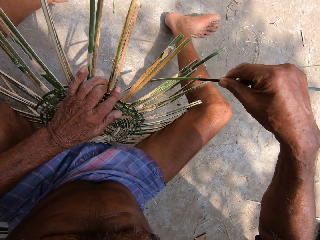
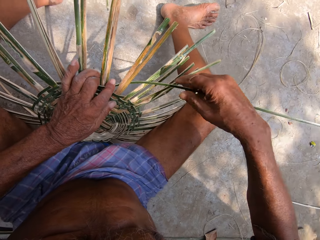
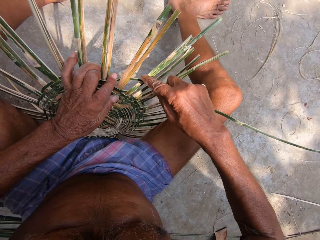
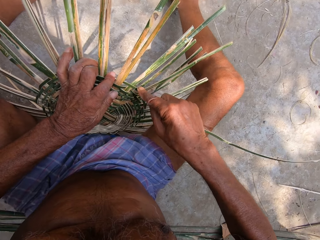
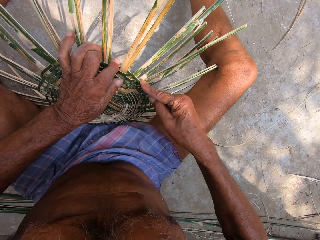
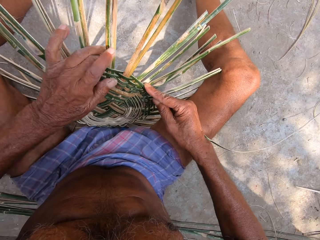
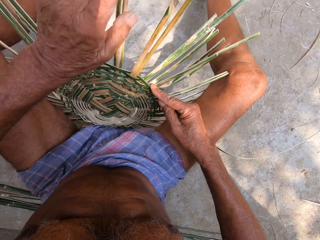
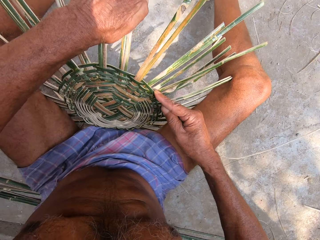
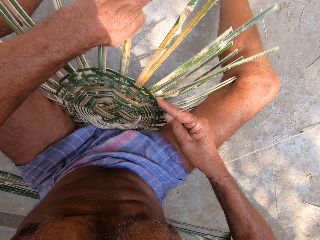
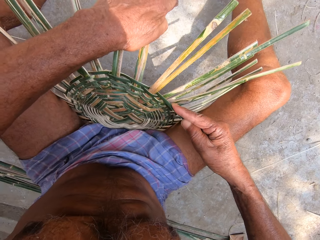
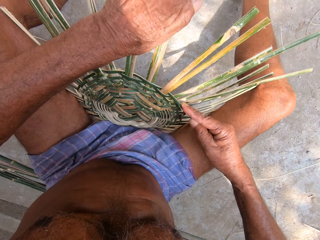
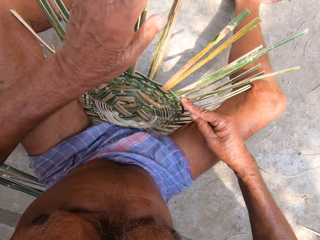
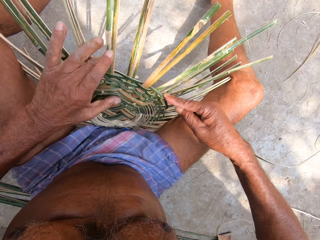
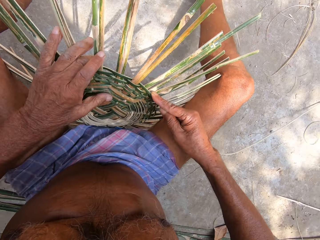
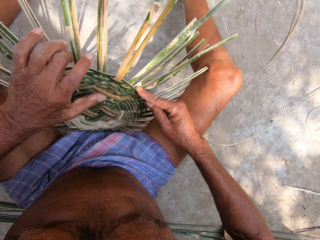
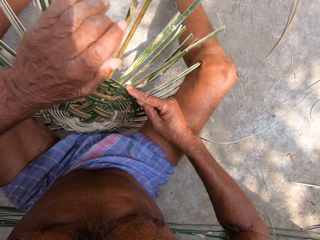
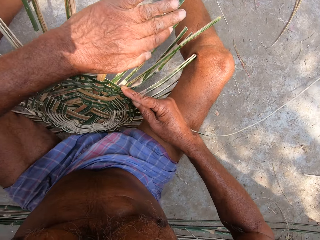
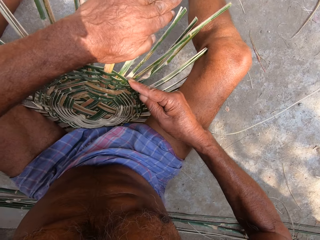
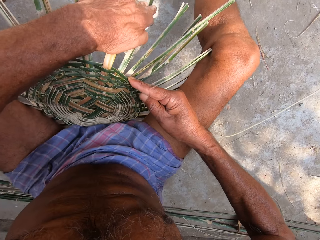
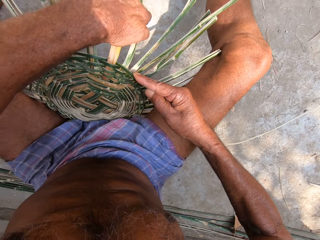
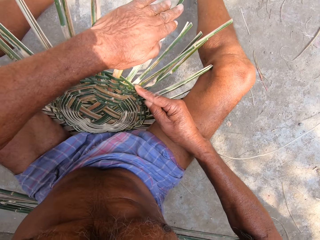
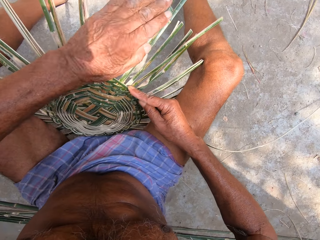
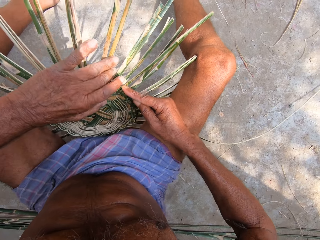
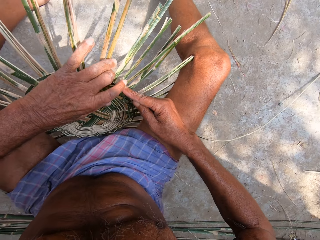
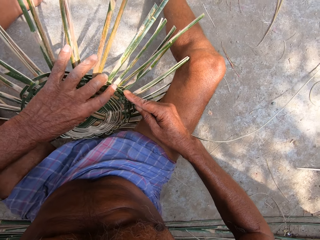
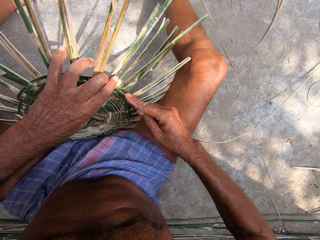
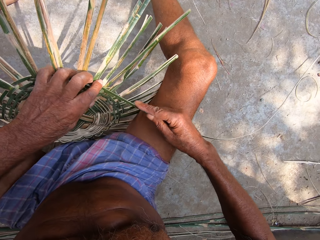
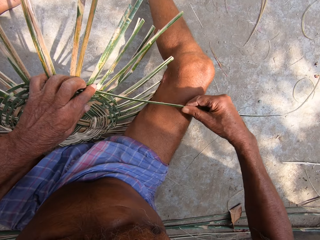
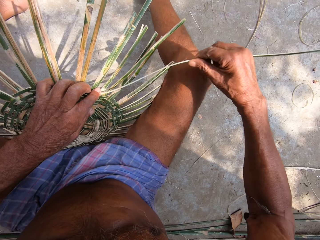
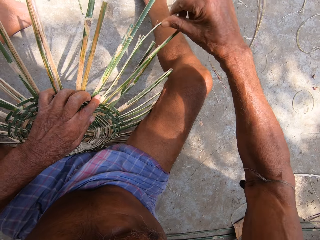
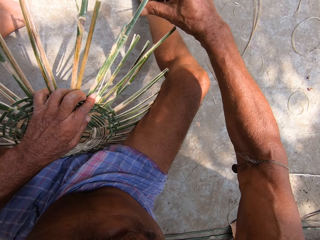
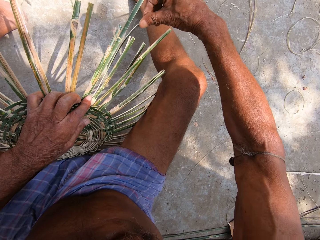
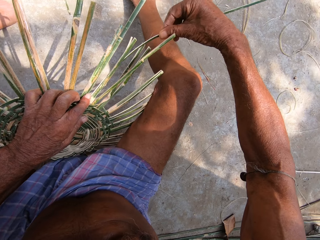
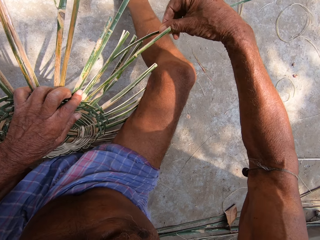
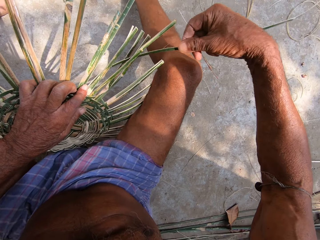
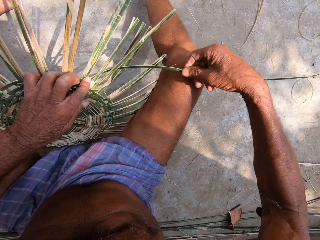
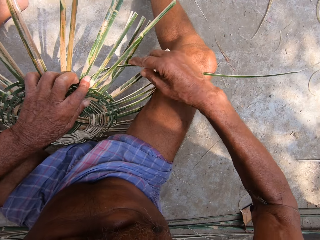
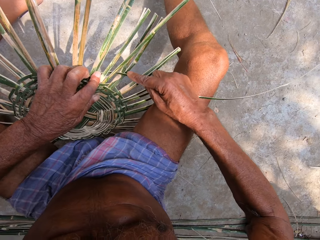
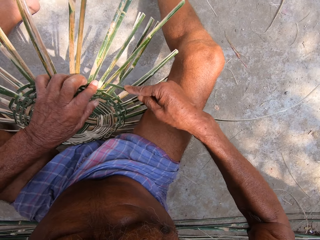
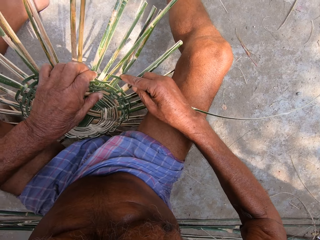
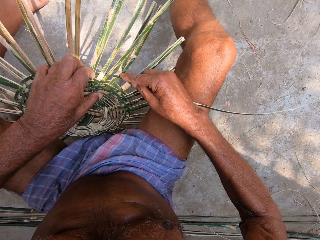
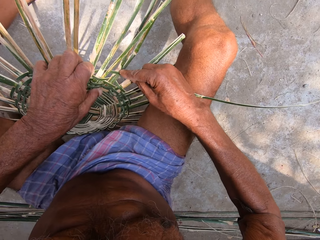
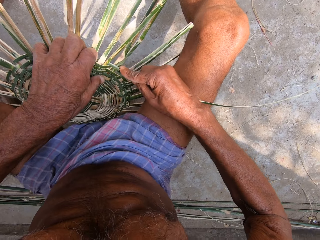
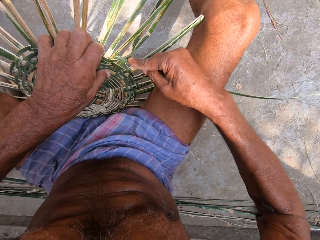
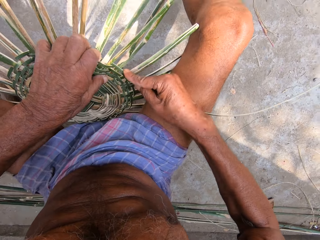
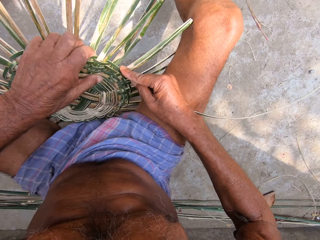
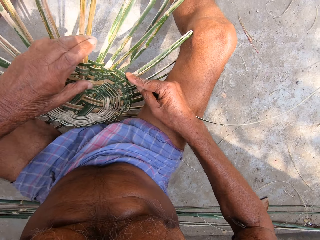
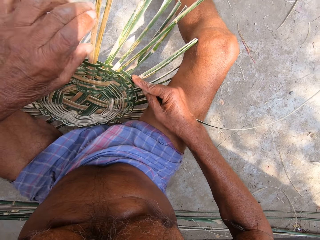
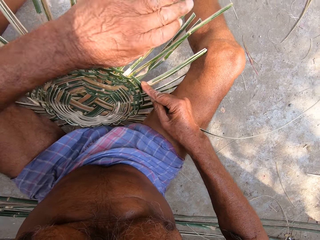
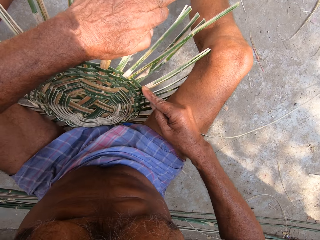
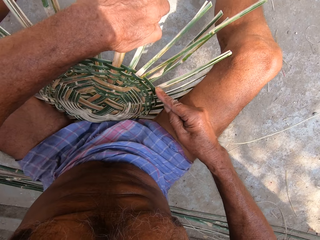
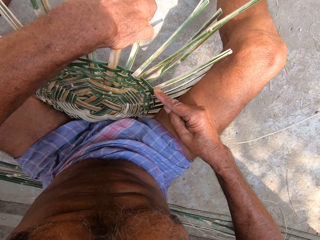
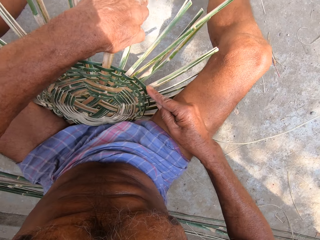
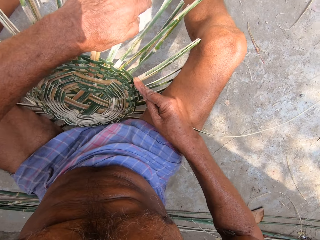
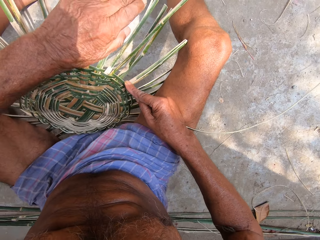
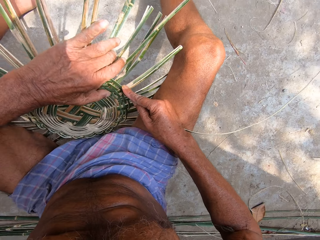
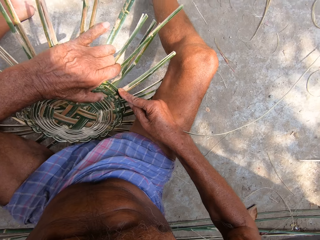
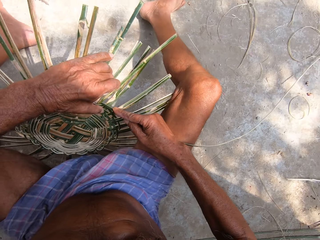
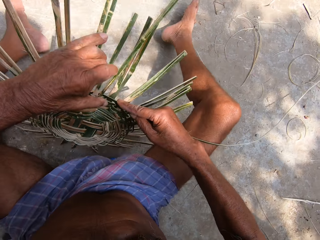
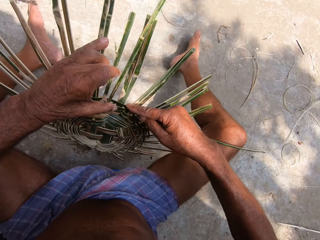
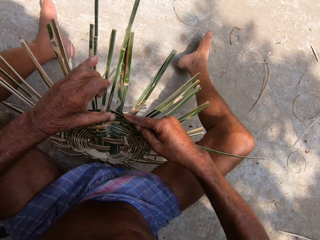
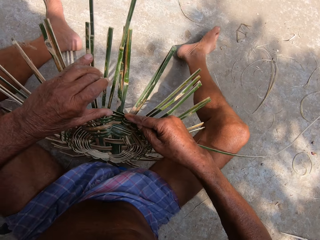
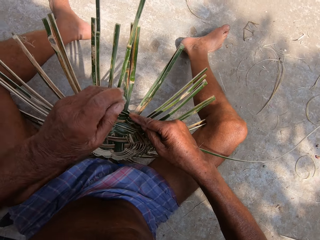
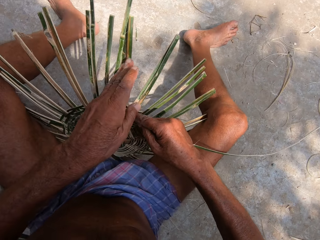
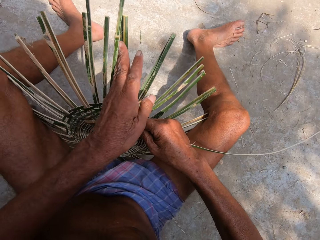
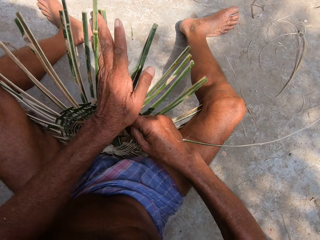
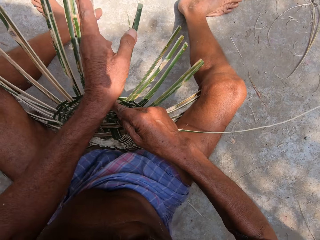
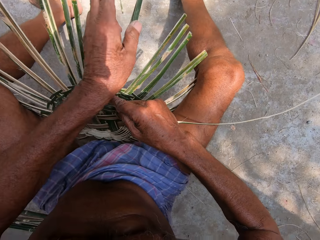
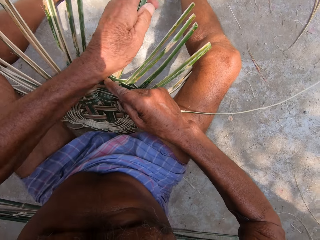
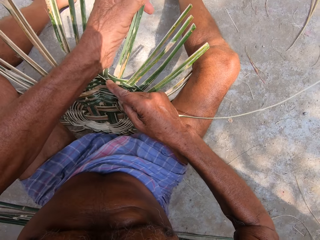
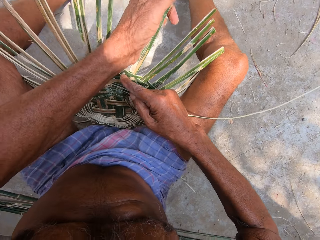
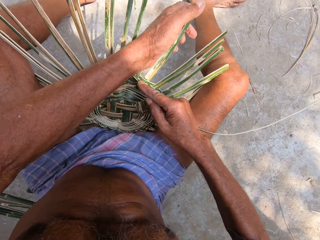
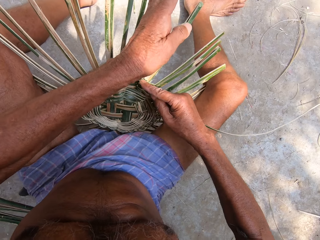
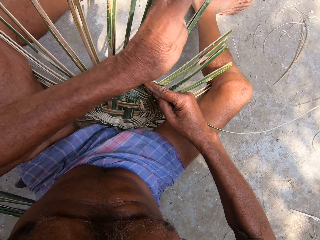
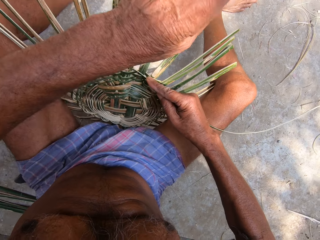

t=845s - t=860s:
The camera wearer adjusts some bamboo strips on the craft with his left hand. He presses the bamboo strip into the craft on the ground with his left hand and weaves the bamboo strip into the craft on the ground with his right hand. He adjusts some bamboo strips on the craft with his left hand. He turns the craft on the ground with his left hand. He adjusts some bamboo strips on the craft with his left hand.

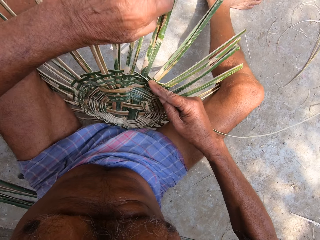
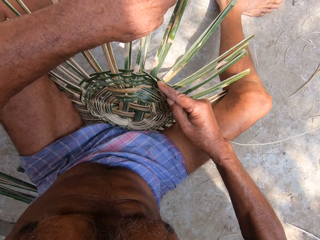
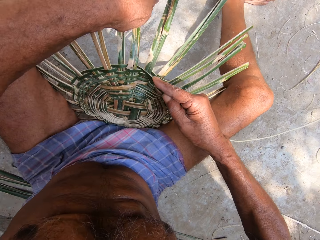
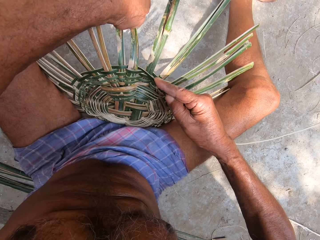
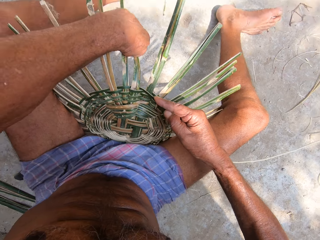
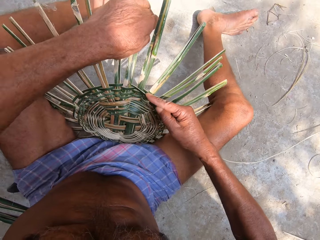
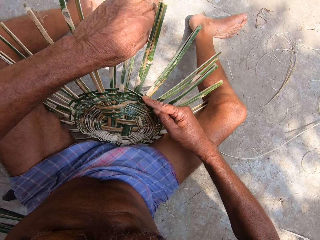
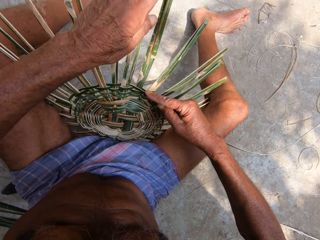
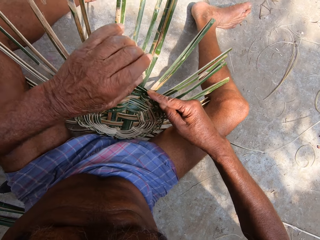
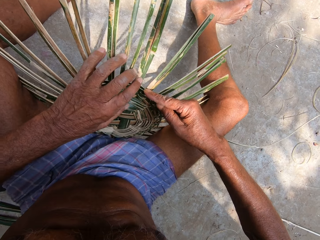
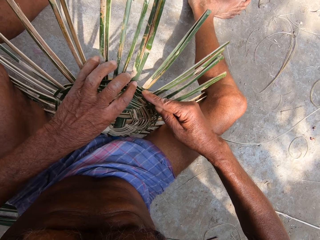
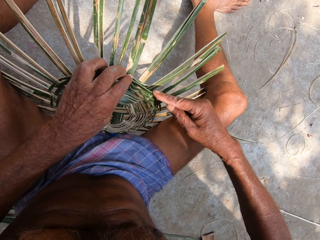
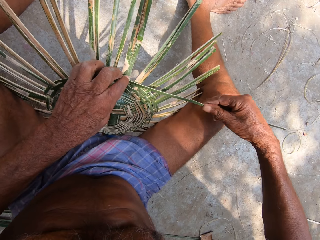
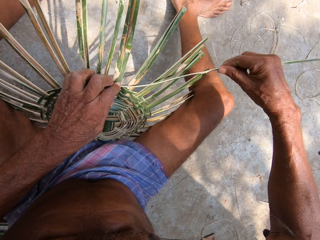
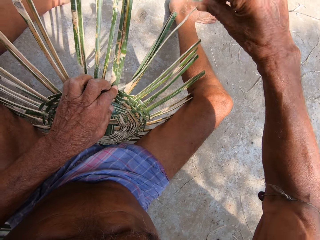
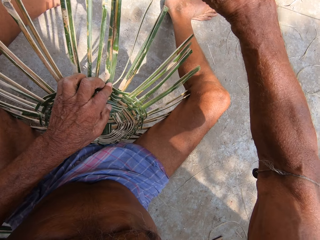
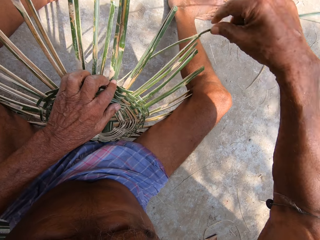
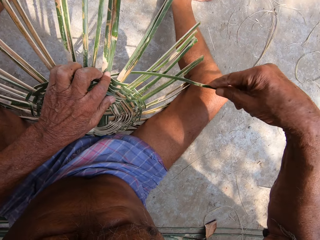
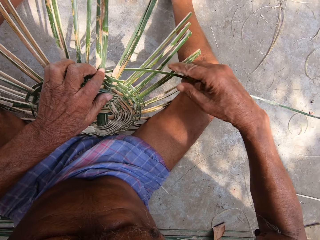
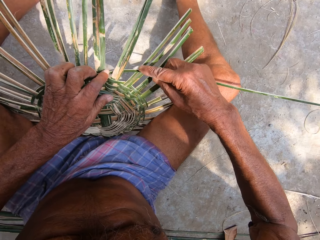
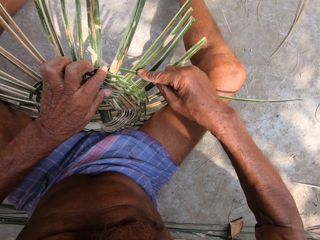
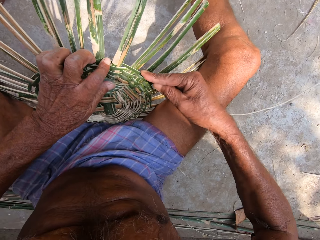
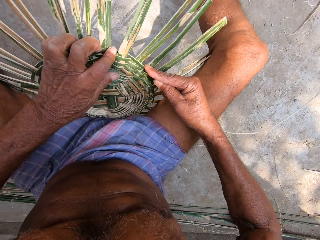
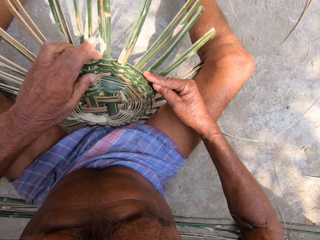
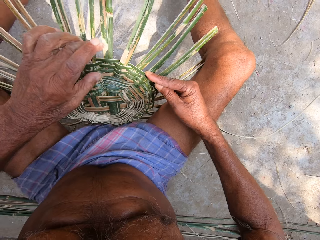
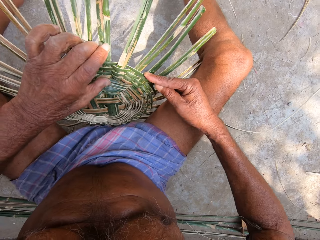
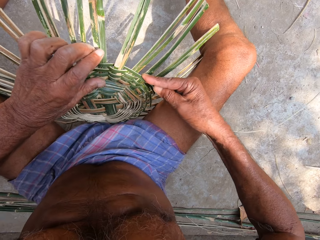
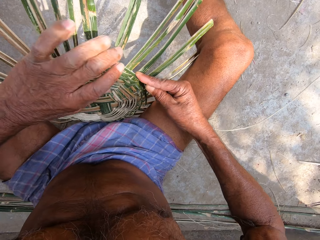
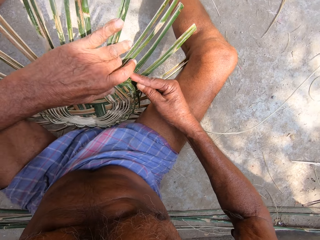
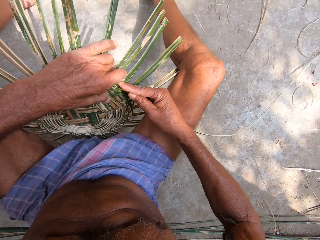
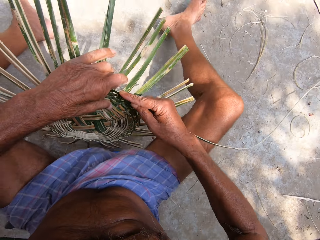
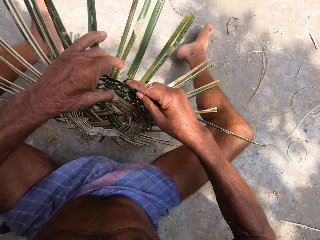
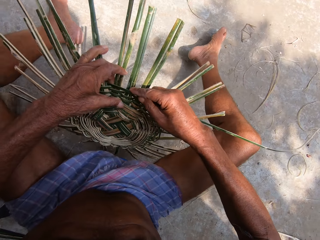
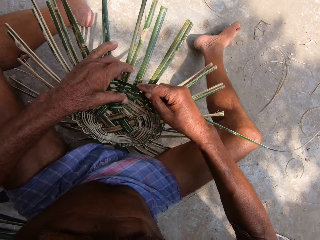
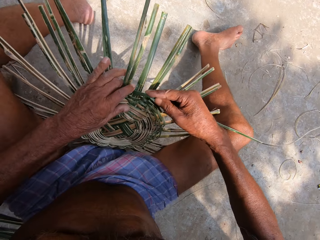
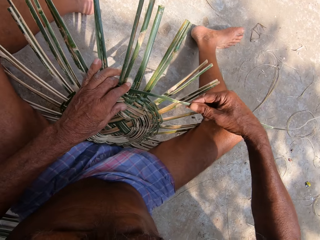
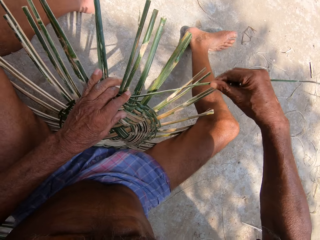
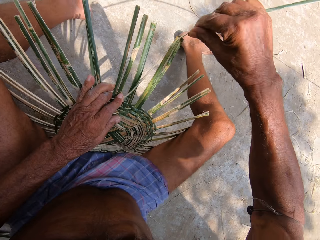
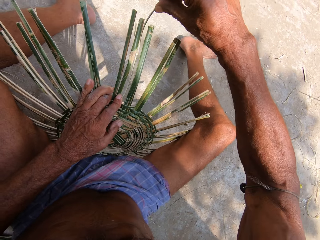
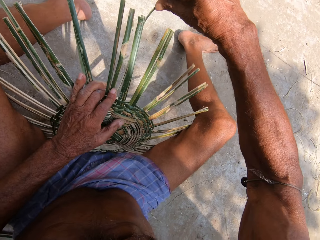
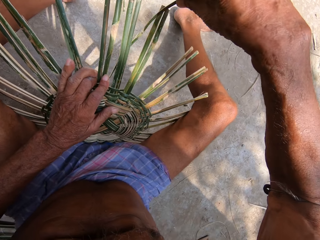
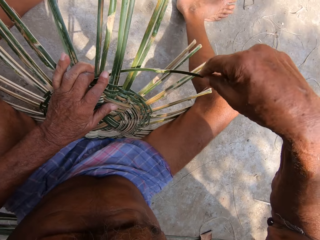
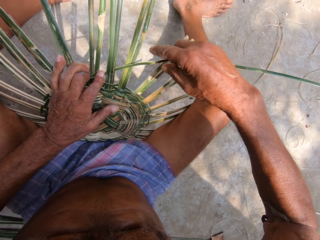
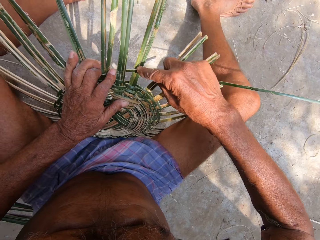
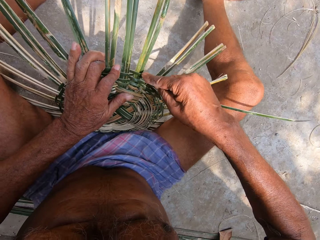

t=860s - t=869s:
The camera wearer presses the bamboo strip into the craft on the ground with his left hand and weaves the bamboo strip into the craft on the ground with his right hand. He turns the craft on the ground with his left hand. He presses the bamboo strip into the craft on the ground with his left hand and weaves the bamboo strip into the craft on the ground with his right hand.
